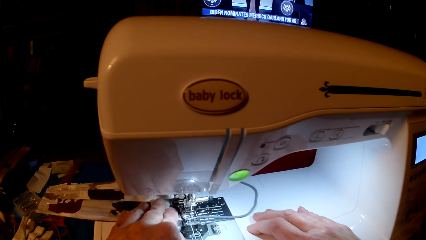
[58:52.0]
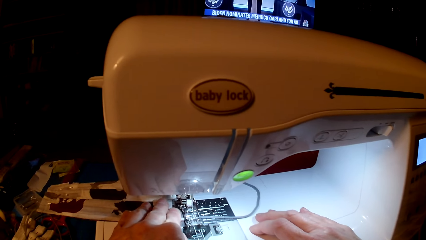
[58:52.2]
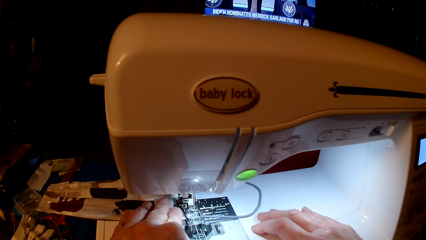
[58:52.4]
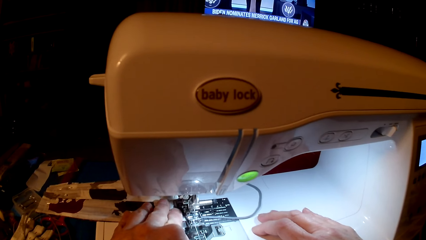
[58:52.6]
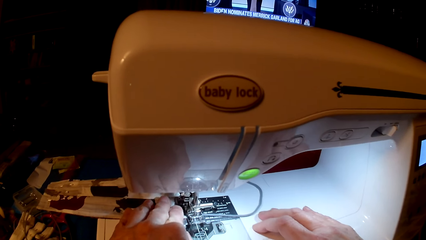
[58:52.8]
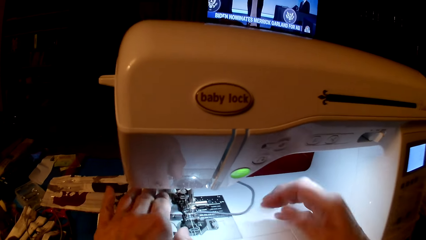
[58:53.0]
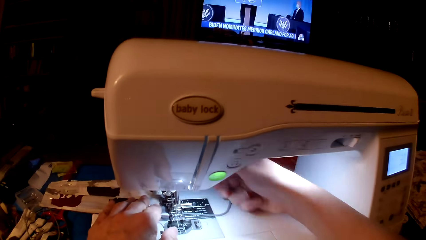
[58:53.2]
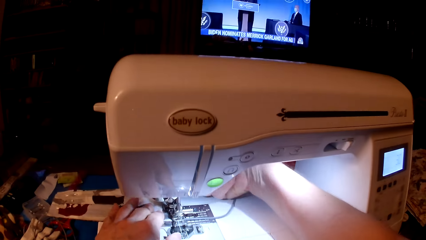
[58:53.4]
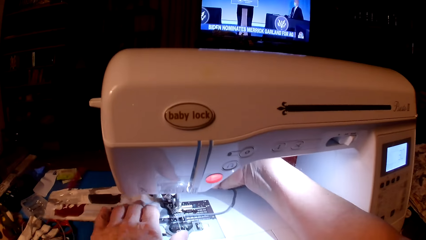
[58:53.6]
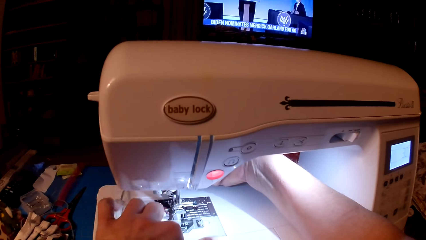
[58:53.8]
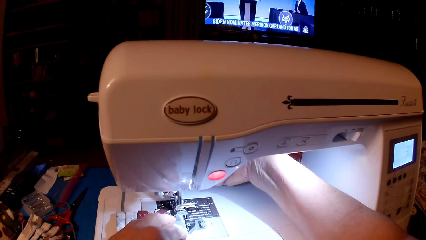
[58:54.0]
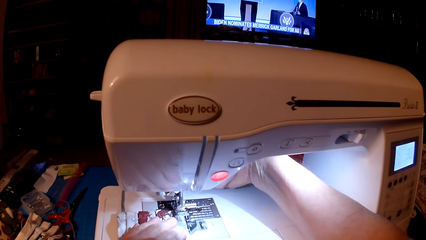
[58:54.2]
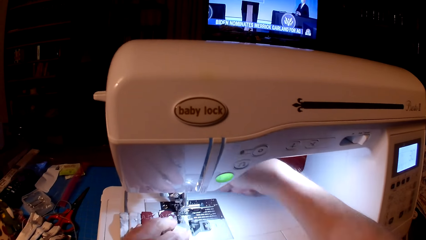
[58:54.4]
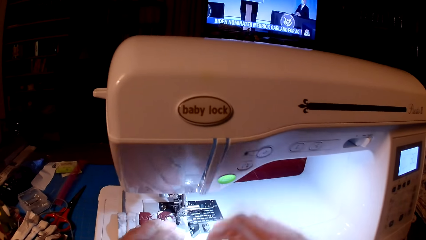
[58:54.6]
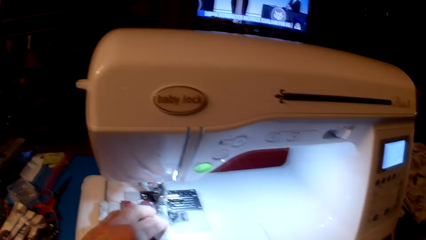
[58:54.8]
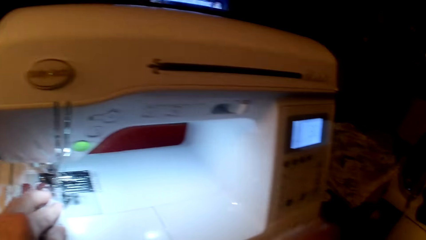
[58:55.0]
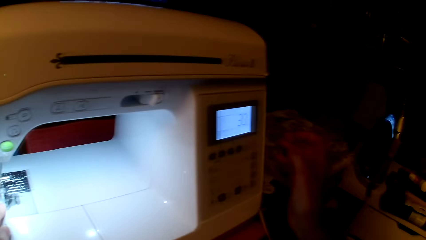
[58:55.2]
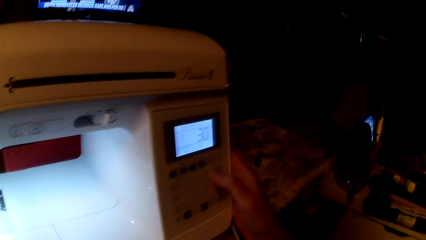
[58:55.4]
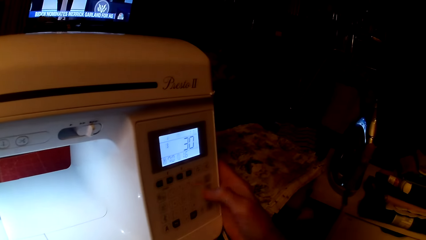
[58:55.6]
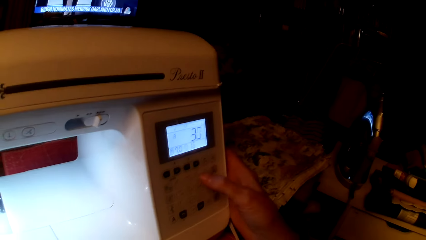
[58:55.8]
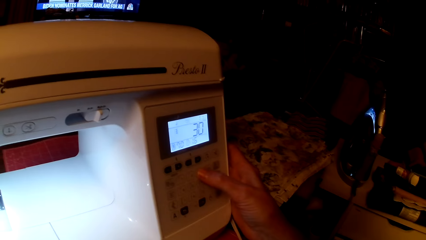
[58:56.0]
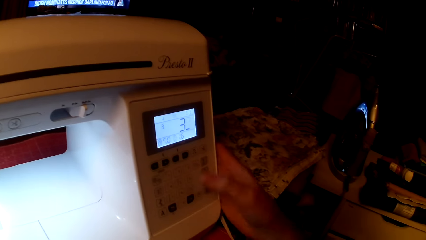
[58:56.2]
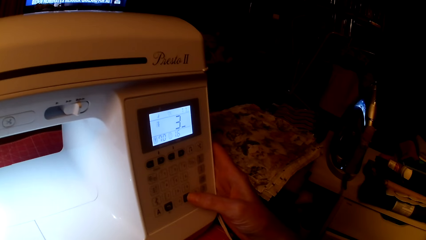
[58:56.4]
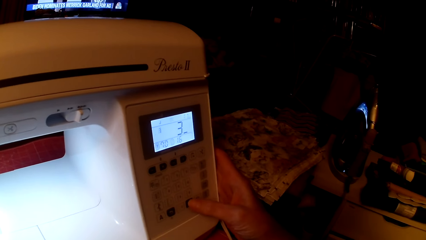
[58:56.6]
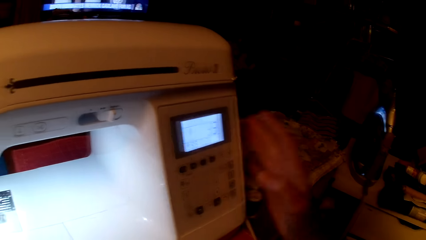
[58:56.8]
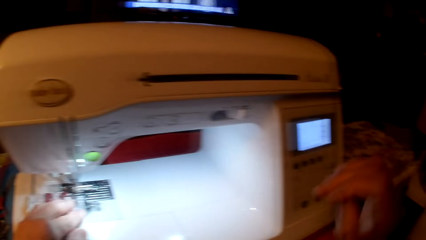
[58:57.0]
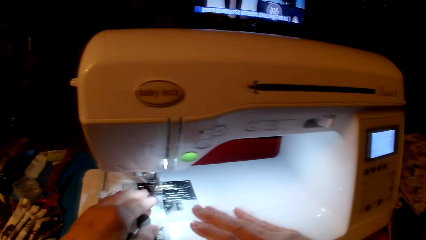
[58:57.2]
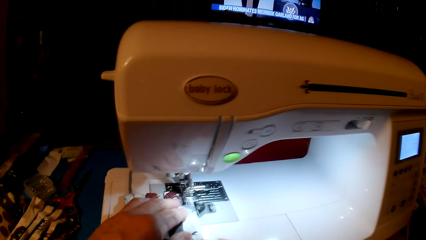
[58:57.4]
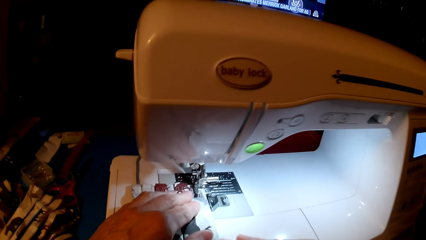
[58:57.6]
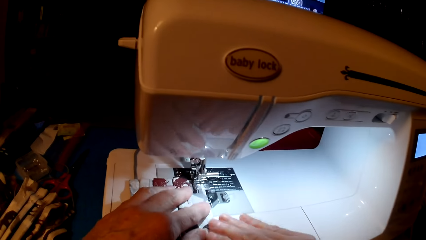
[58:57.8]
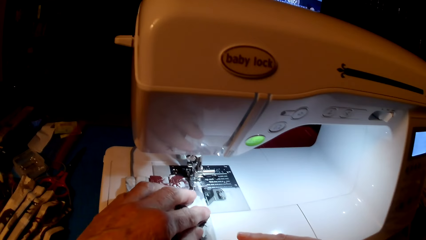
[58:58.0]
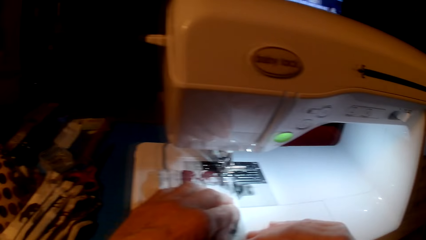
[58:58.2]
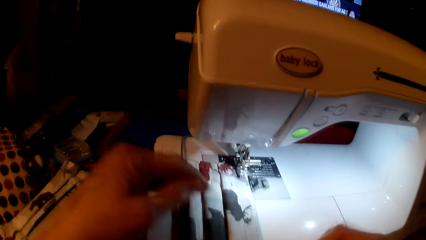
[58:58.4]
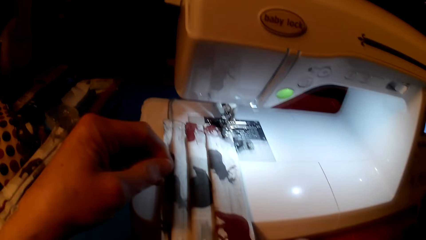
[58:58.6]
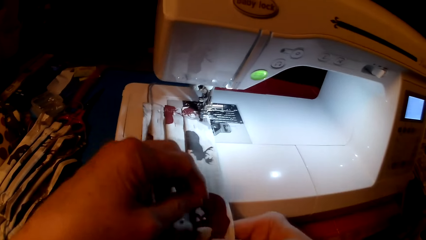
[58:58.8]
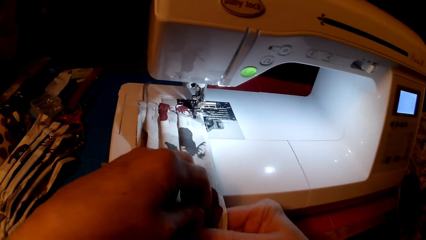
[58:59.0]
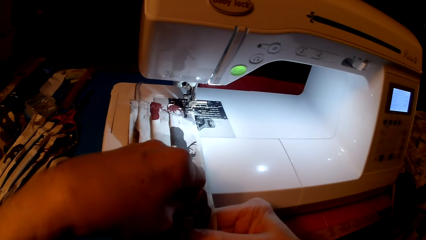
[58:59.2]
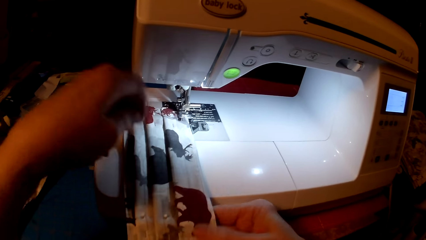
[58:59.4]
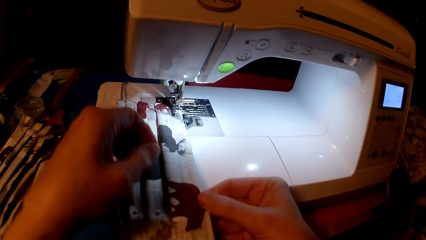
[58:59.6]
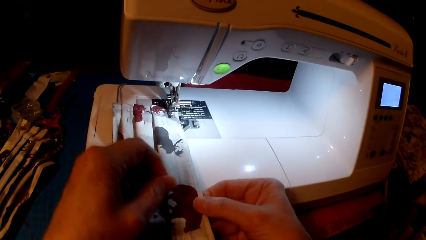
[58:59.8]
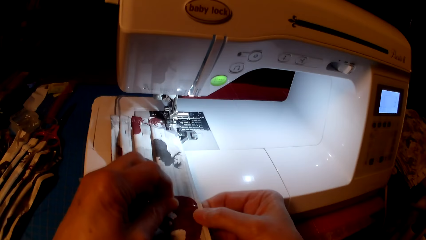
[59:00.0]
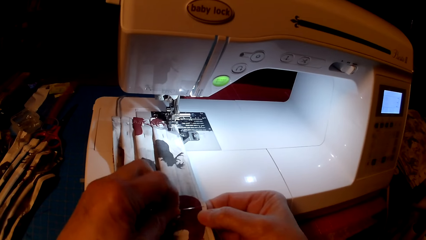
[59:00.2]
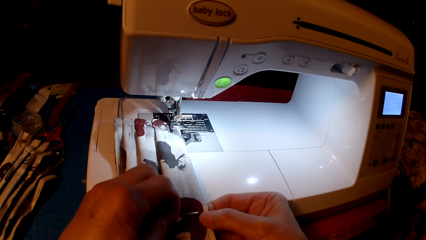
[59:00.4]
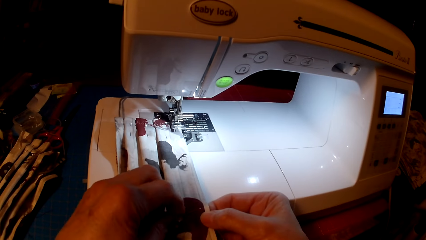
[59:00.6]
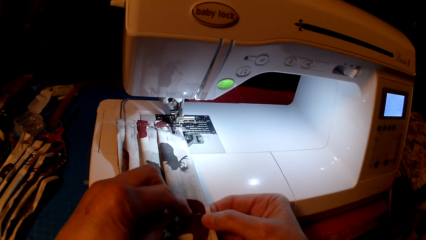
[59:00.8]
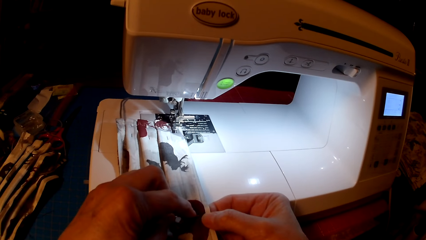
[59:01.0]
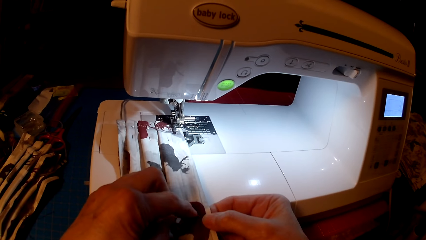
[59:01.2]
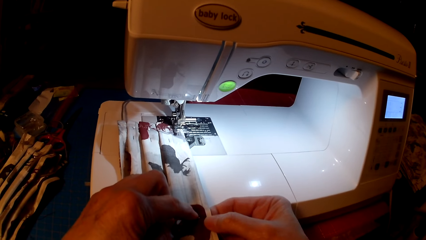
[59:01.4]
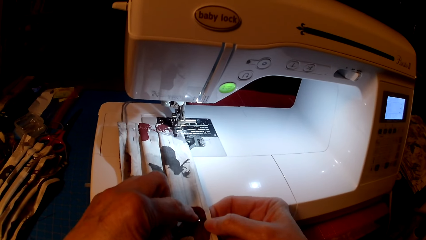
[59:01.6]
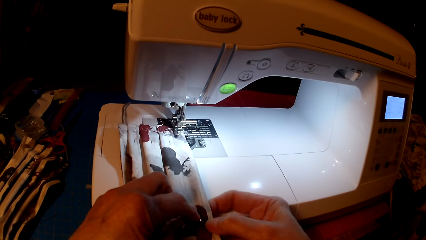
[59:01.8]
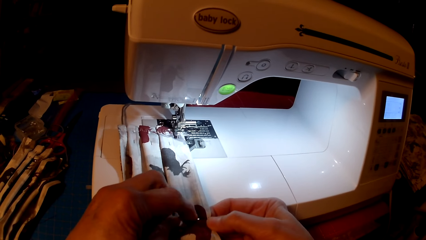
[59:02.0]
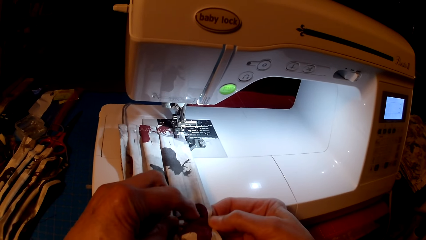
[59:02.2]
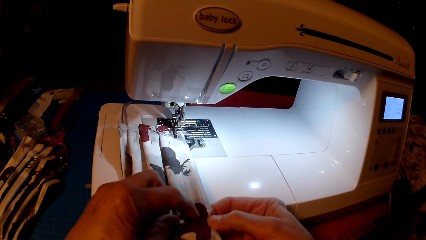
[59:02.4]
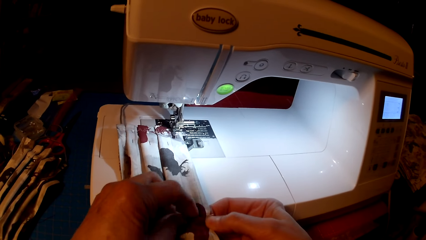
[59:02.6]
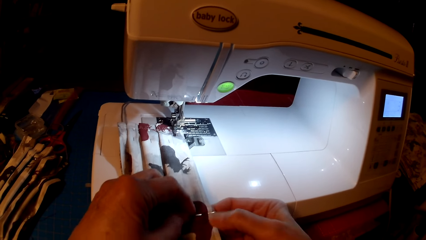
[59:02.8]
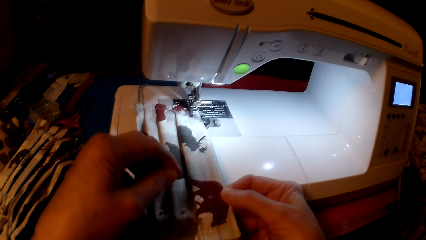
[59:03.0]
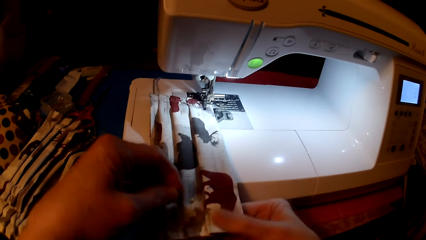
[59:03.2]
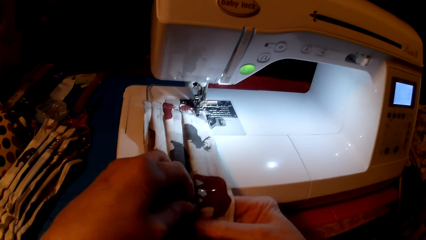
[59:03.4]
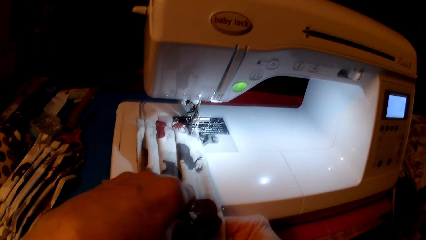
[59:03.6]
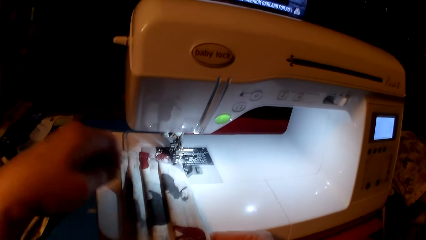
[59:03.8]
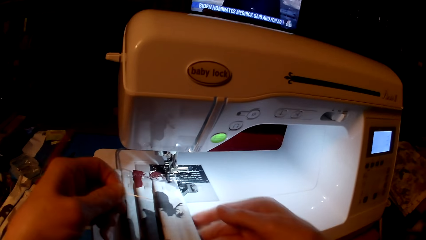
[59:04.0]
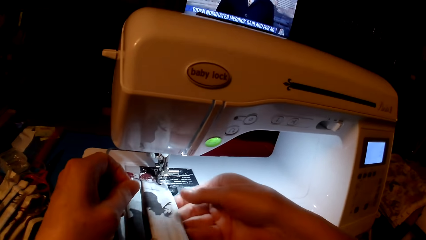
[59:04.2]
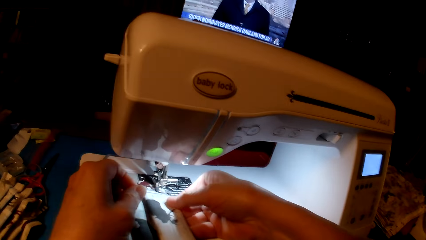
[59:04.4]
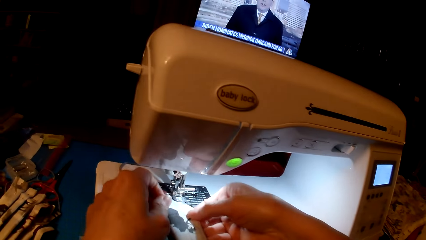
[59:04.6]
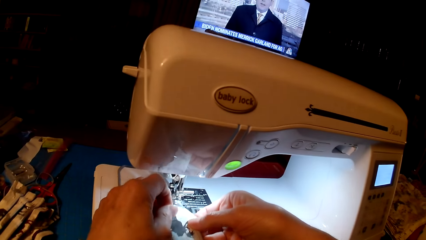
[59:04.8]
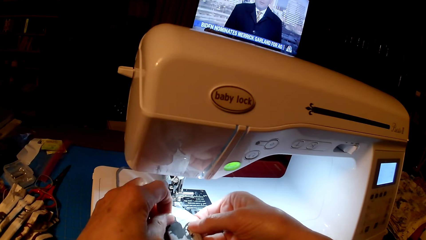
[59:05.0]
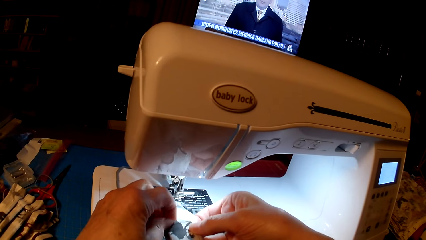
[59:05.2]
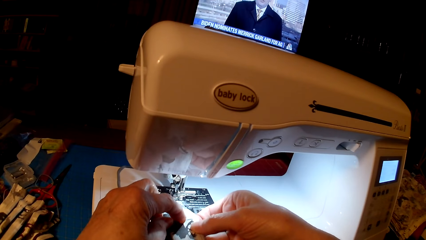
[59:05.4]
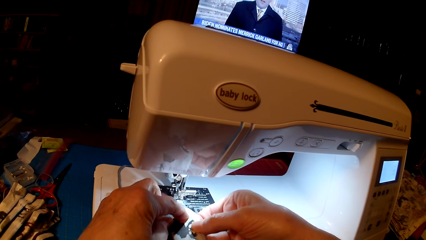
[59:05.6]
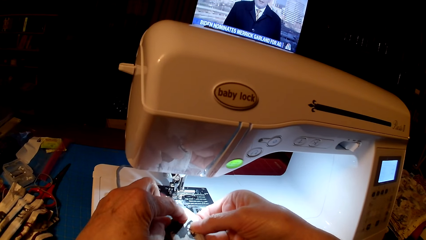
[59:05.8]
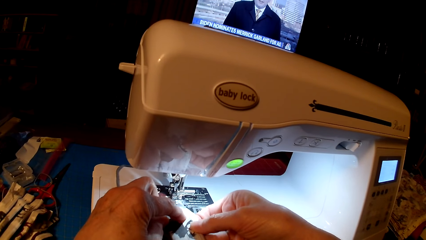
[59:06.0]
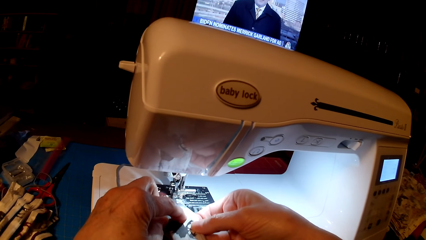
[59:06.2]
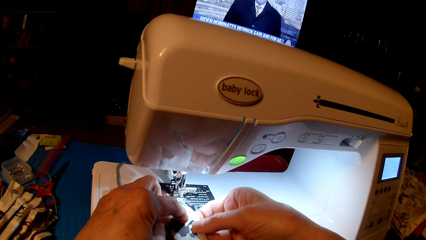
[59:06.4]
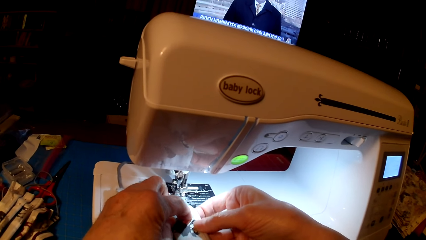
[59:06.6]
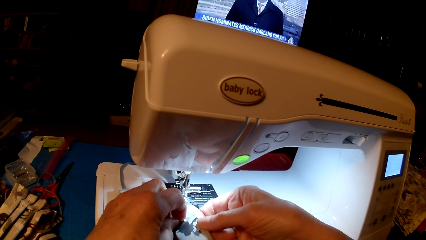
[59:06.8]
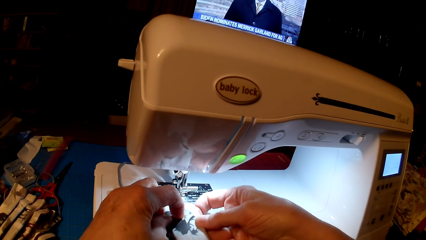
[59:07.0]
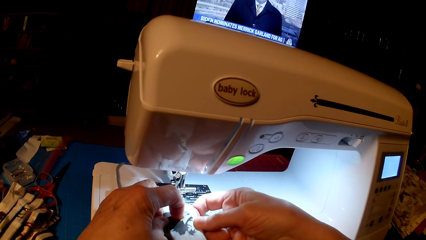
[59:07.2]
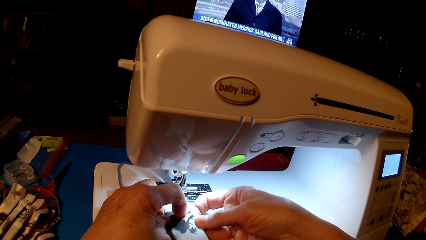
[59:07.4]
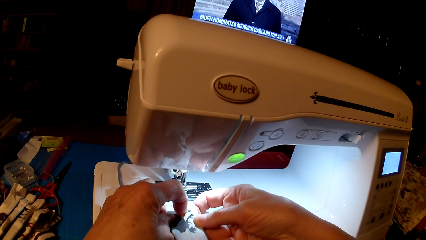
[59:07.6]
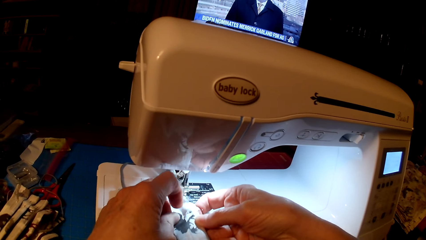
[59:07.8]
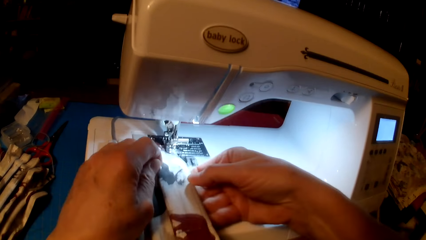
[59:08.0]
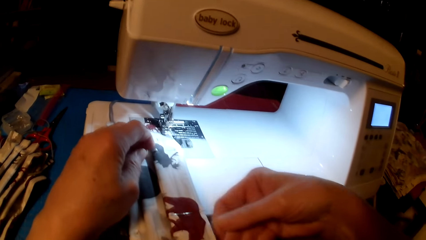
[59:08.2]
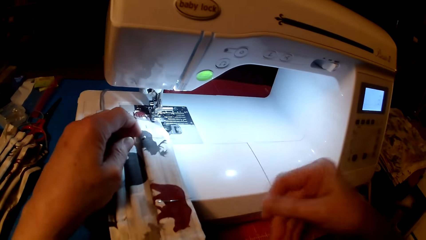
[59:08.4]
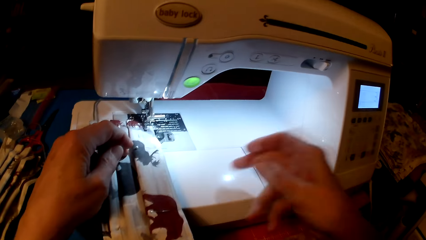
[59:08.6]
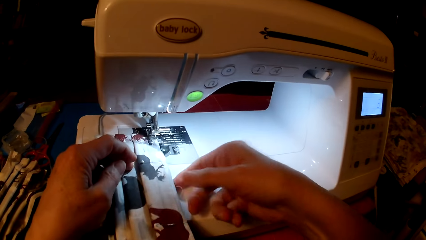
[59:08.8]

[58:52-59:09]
The camera wearer rolls fabric. They set the sewing machine. They press the sewing machine. They remove the pins. They pin the fabric.
